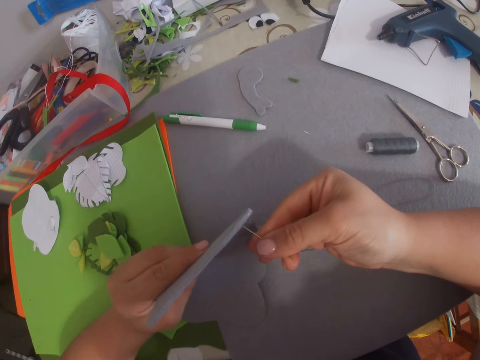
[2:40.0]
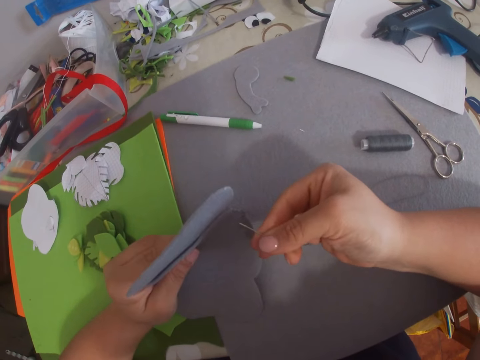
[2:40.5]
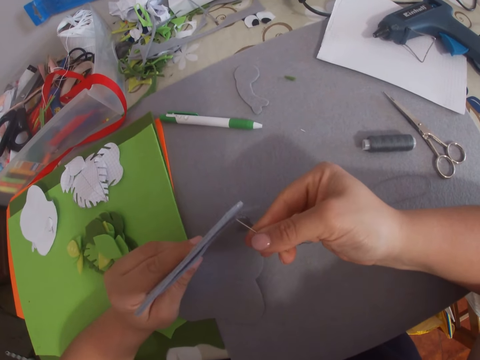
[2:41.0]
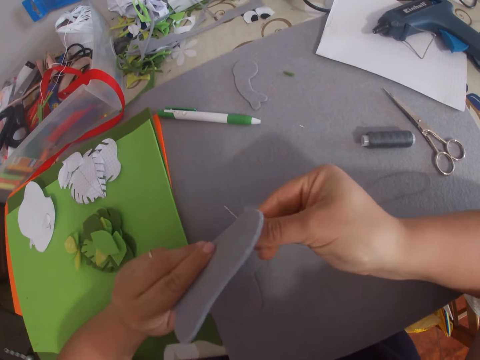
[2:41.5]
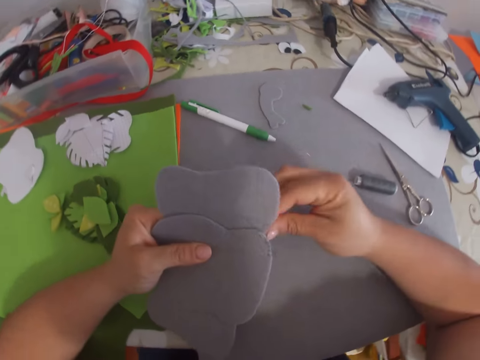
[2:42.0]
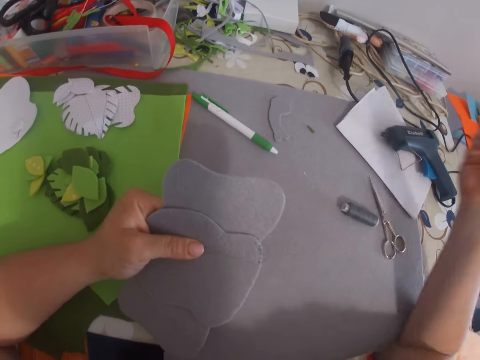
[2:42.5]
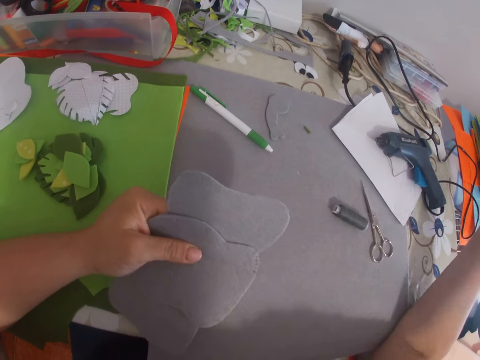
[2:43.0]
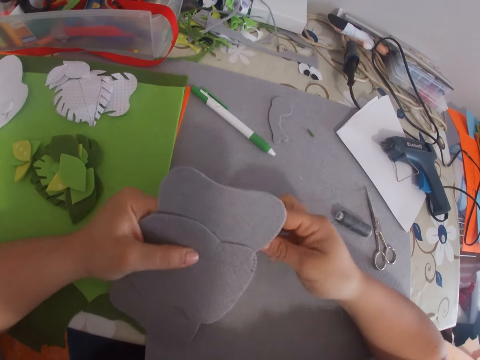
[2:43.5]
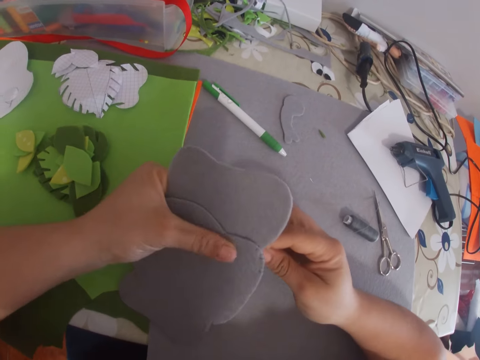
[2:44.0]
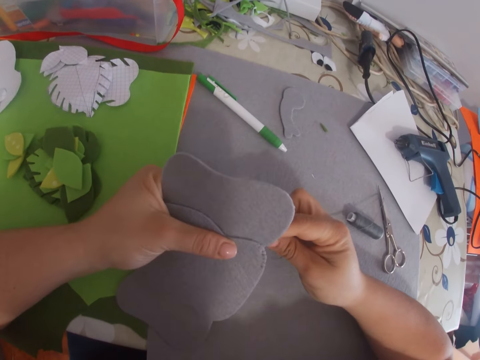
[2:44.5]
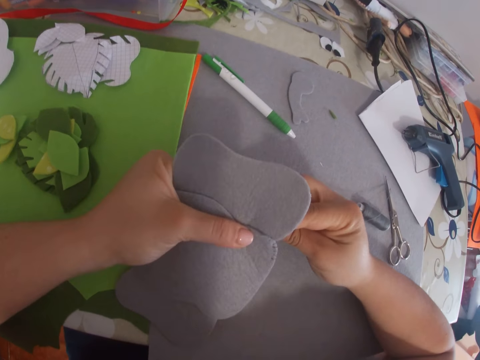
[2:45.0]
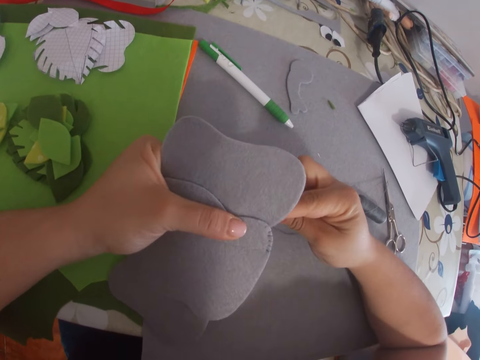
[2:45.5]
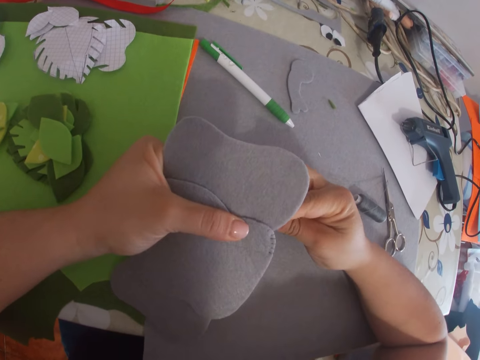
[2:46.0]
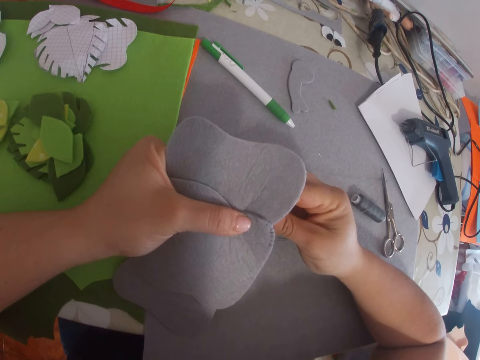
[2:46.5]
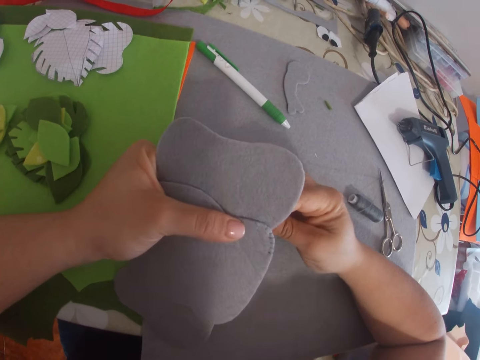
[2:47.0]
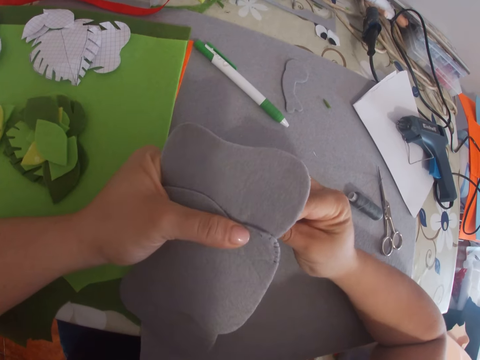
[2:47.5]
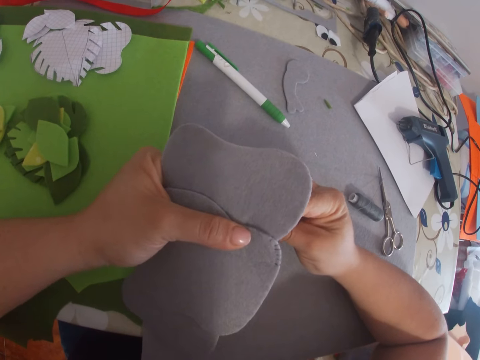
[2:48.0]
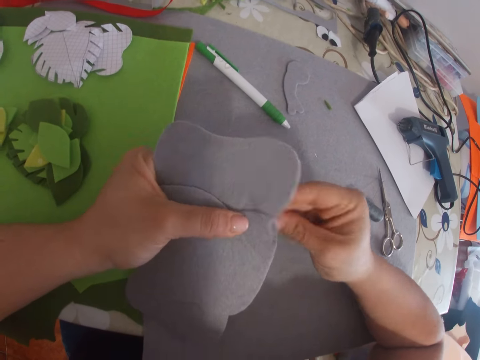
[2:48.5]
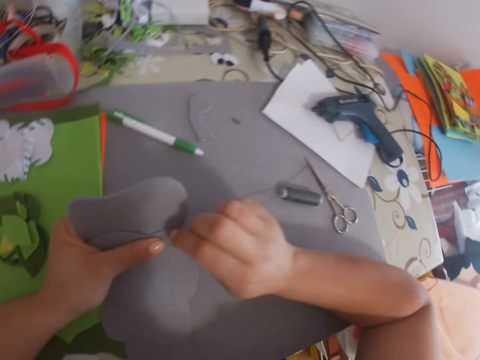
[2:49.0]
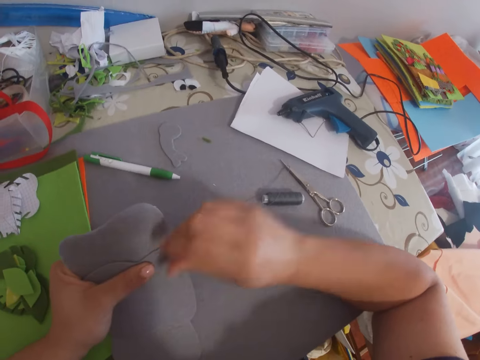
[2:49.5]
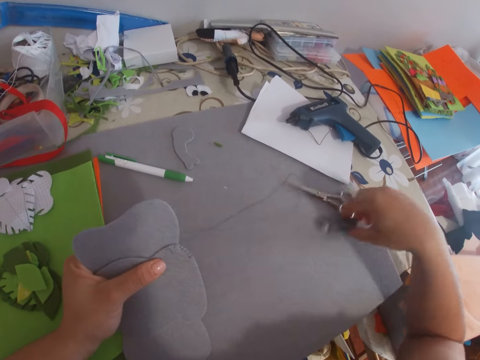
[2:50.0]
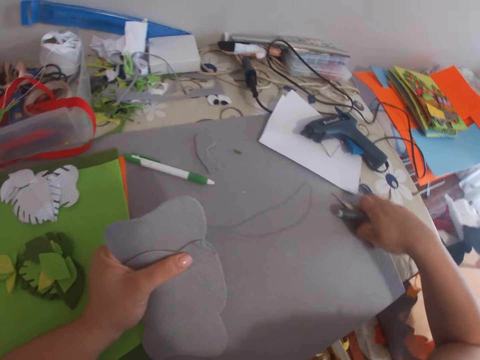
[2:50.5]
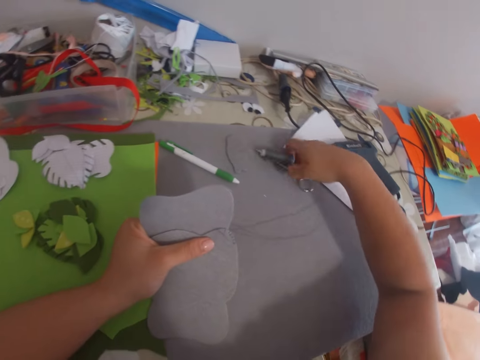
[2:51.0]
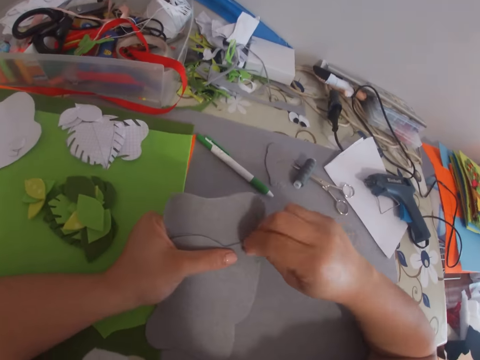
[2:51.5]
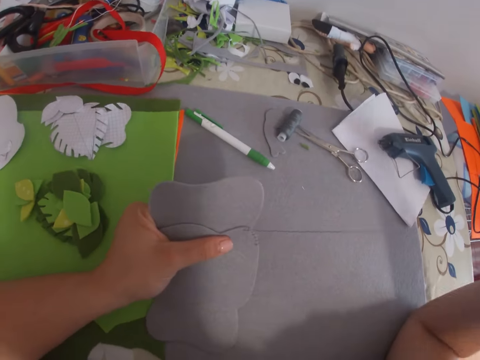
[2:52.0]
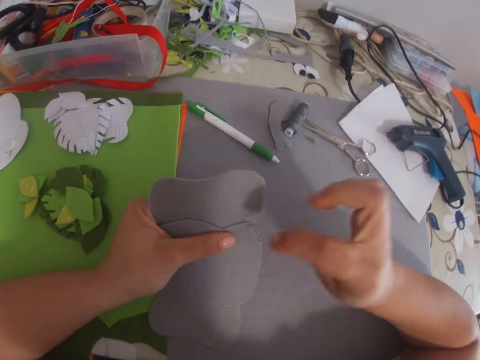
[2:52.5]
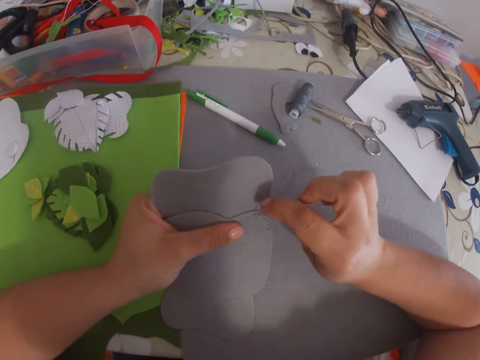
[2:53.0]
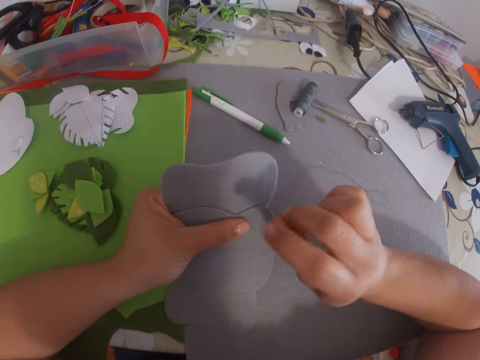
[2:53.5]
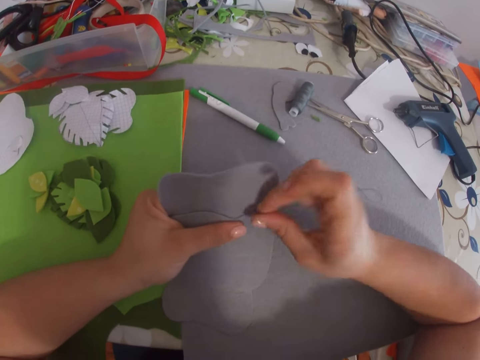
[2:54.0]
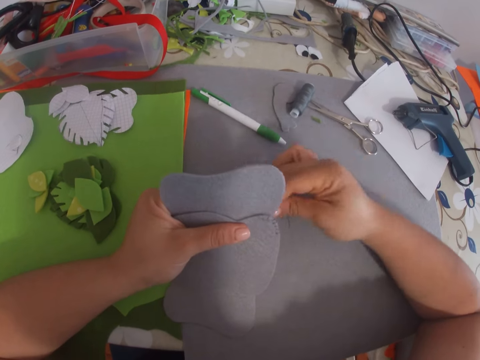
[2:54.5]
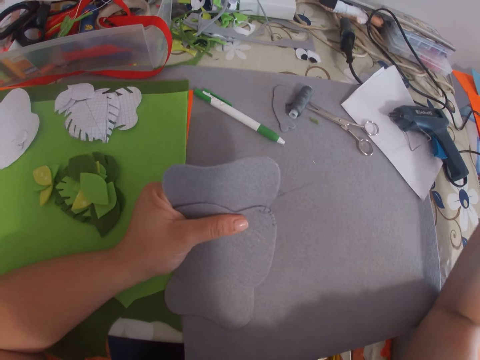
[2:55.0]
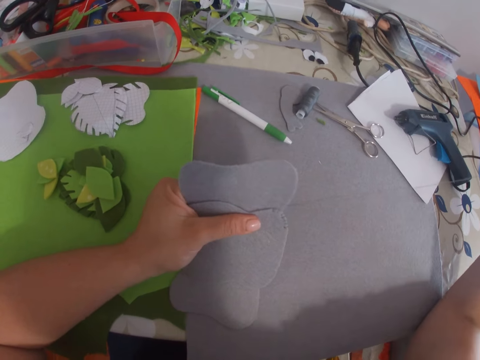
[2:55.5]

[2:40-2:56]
The camera wearer stops sewing. She pushes the thread and the scissors aside. She picks up the scissors and thread from the table with her right hand. She drops both the scissors and thread in her right hand on the table. She sews the card boards with the needle in her right hand and holds the card boards in her left hand.

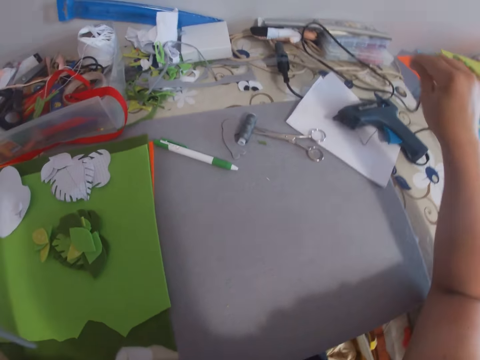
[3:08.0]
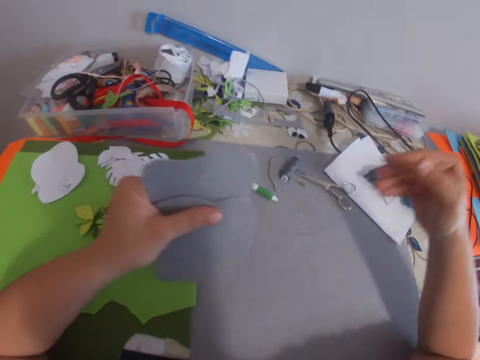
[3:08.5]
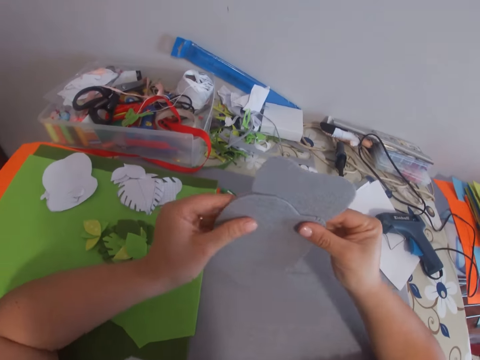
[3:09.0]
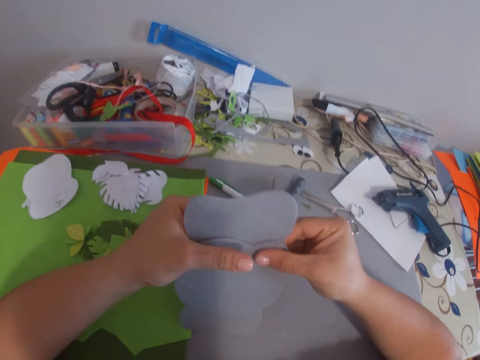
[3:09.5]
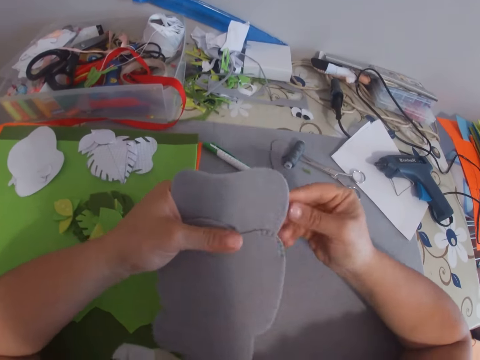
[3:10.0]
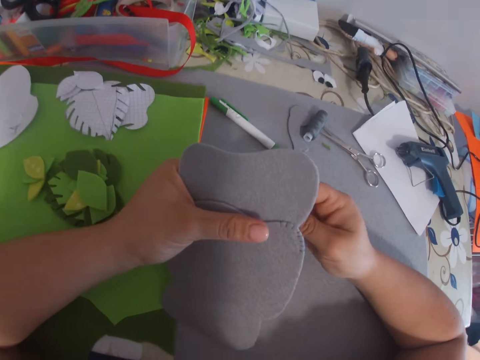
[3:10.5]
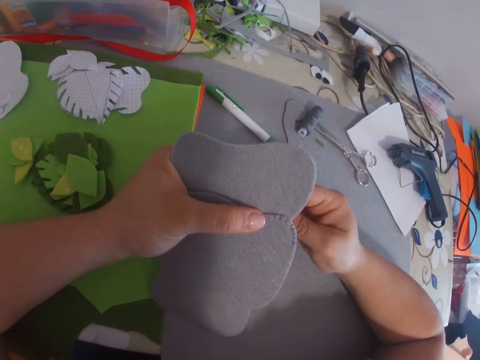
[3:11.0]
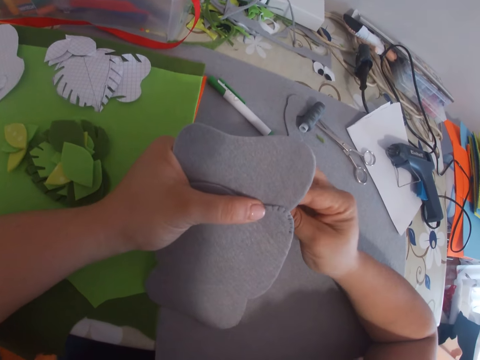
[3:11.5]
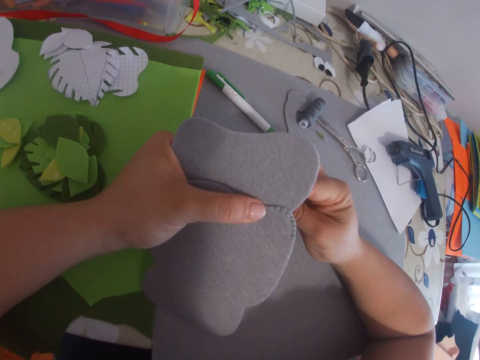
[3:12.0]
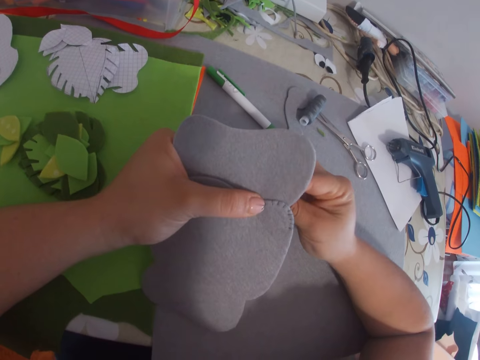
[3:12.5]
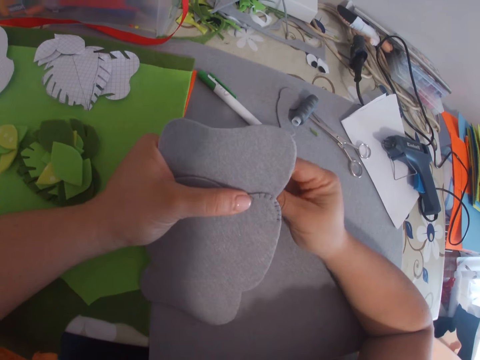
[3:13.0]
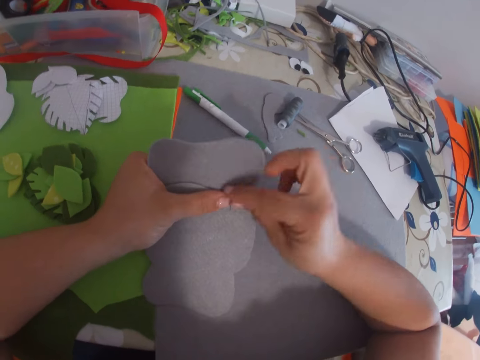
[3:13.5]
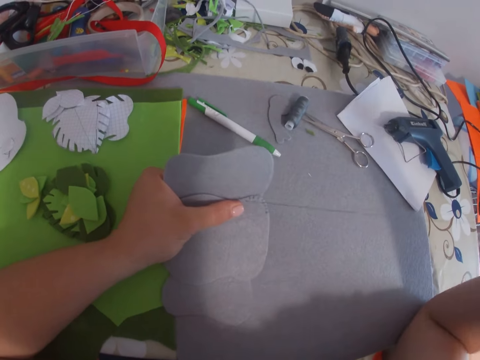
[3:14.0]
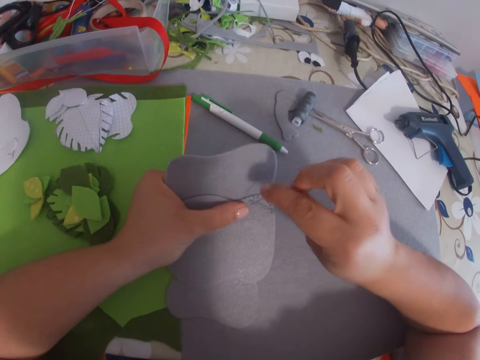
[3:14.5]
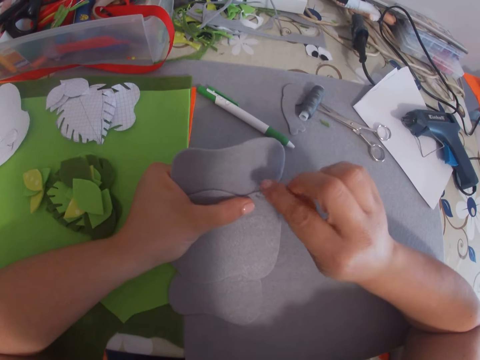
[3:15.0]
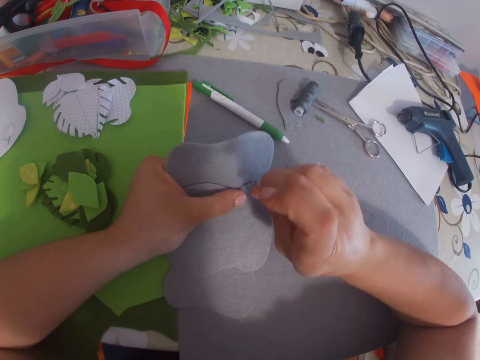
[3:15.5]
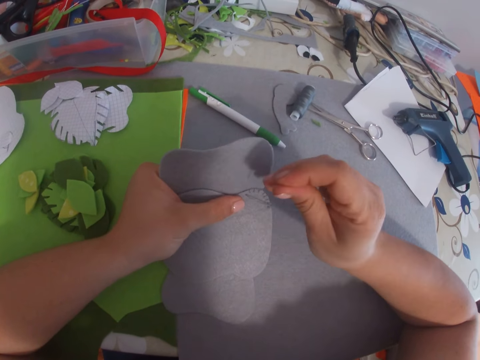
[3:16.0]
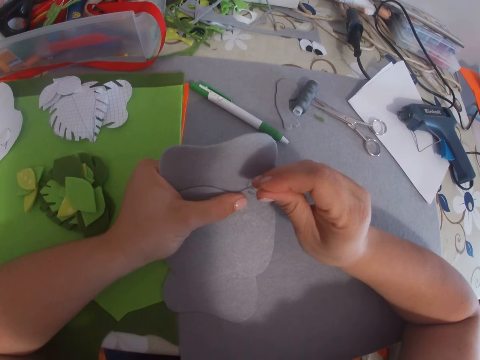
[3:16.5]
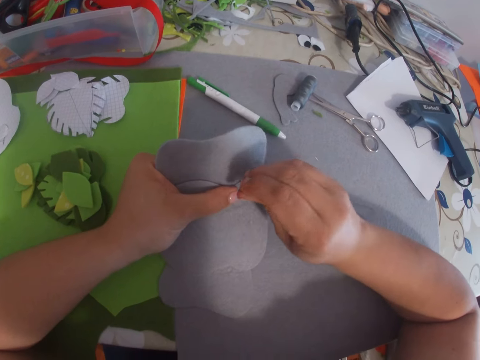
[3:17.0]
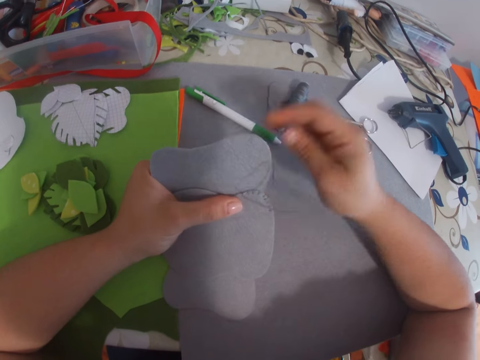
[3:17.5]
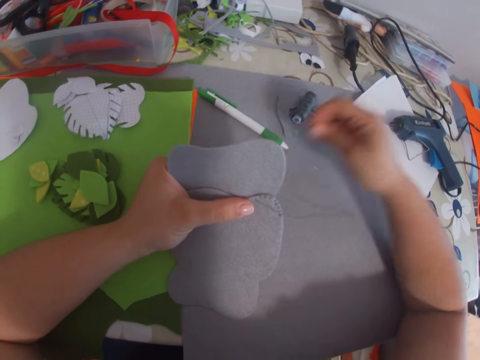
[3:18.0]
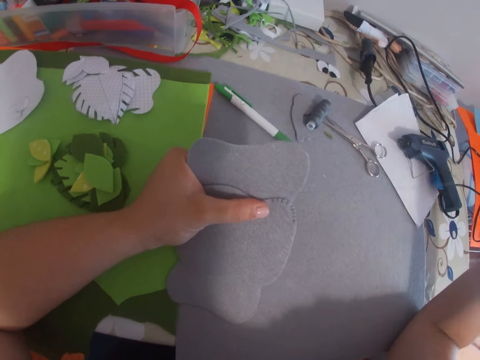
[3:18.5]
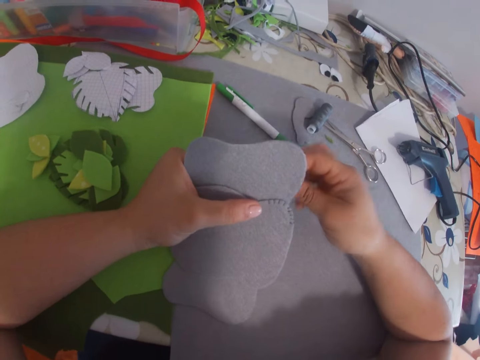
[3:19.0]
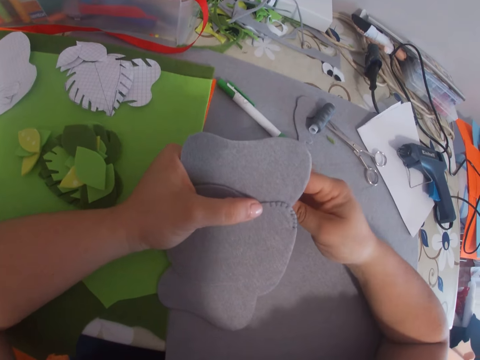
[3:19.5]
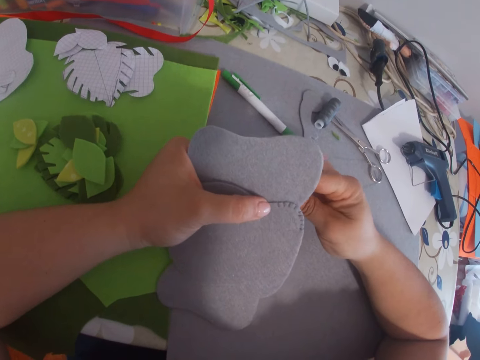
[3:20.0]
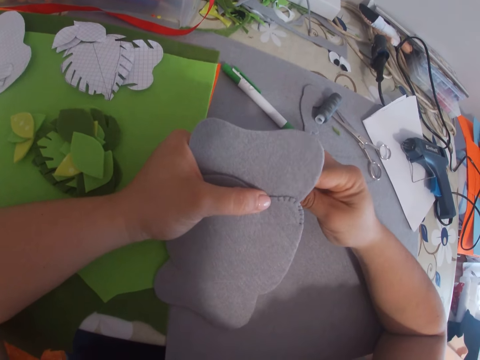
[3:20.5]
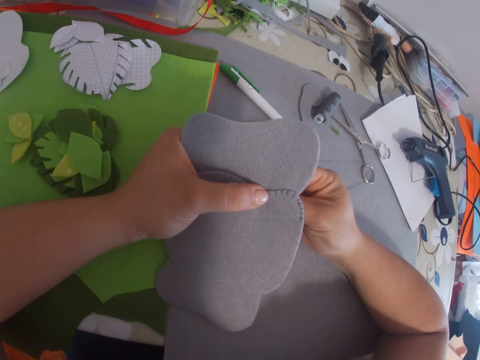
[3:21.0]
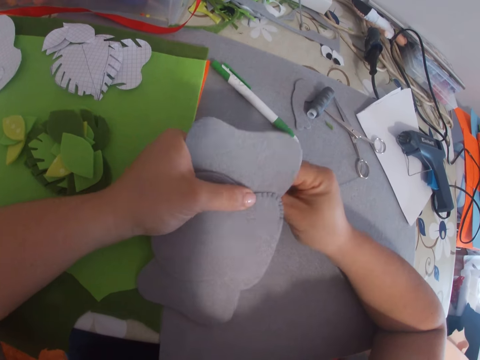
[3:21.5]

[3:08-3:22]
The camera wearer pulls the thread. She smoothens the card boards with both hands. She looks at the paper. She sews the card boards with the needle in her right hand.
